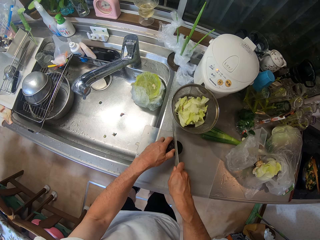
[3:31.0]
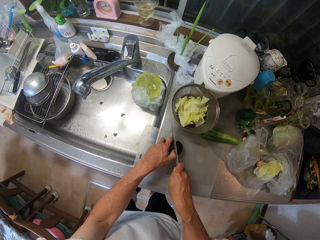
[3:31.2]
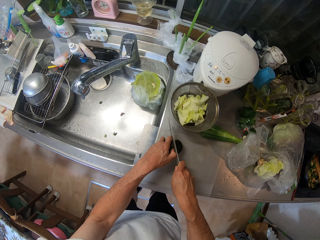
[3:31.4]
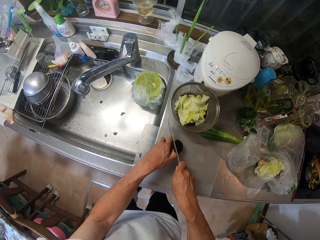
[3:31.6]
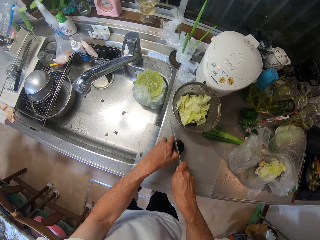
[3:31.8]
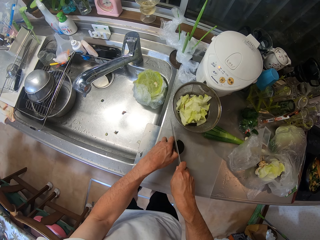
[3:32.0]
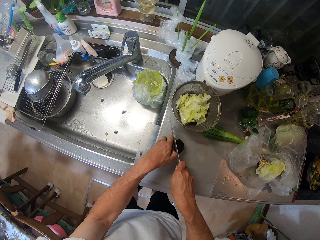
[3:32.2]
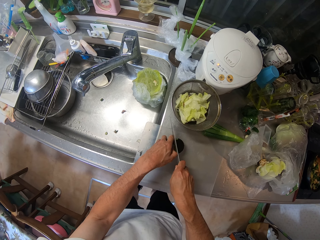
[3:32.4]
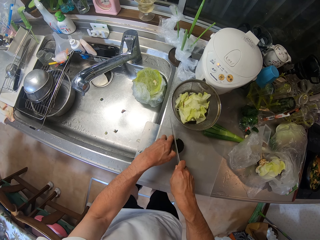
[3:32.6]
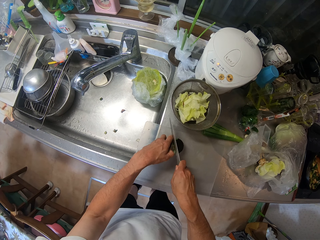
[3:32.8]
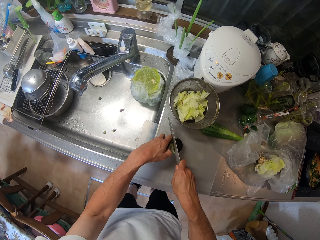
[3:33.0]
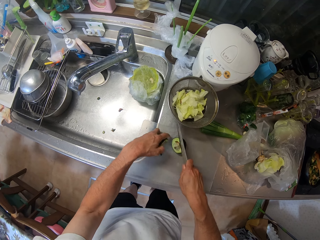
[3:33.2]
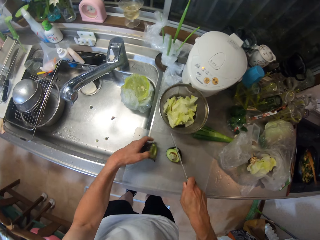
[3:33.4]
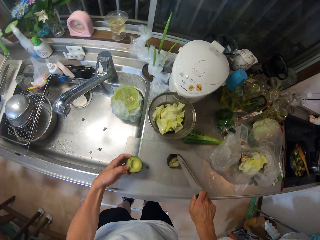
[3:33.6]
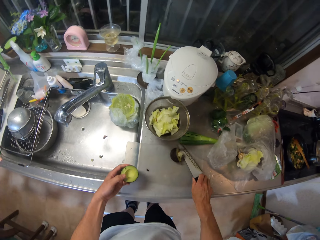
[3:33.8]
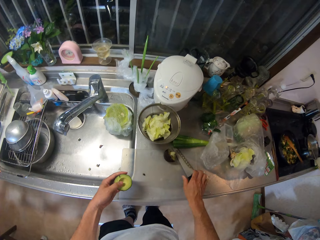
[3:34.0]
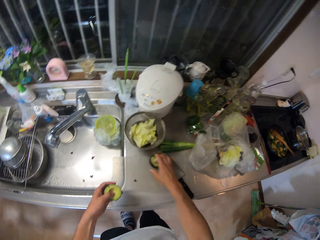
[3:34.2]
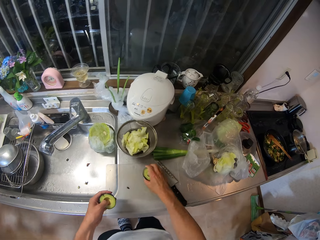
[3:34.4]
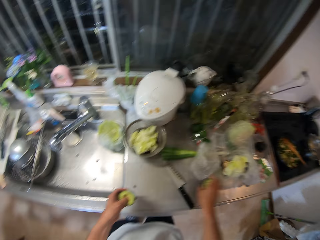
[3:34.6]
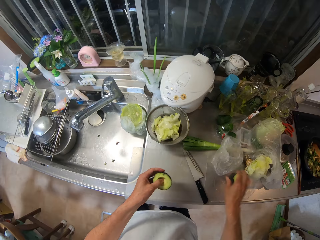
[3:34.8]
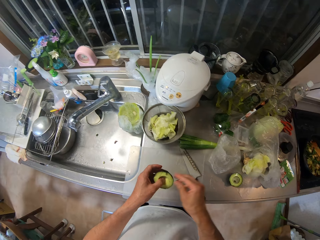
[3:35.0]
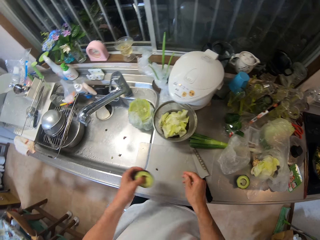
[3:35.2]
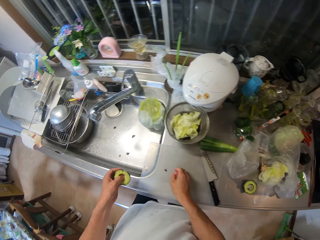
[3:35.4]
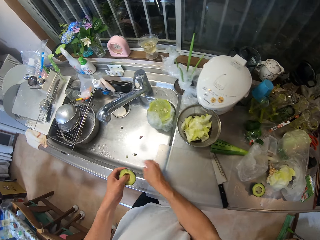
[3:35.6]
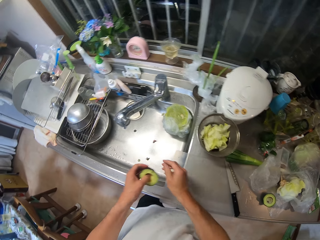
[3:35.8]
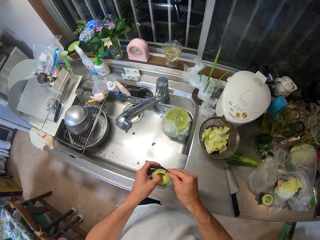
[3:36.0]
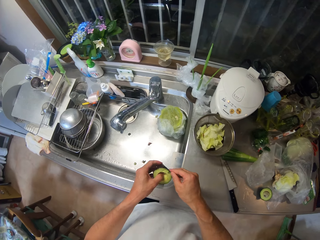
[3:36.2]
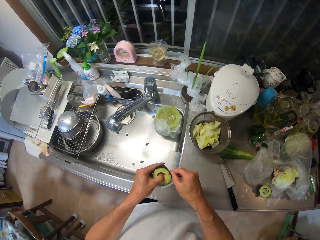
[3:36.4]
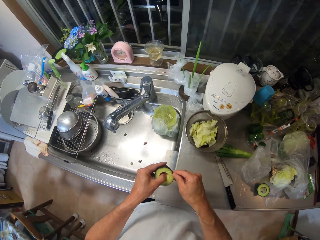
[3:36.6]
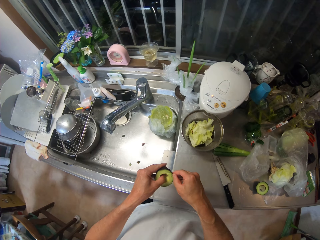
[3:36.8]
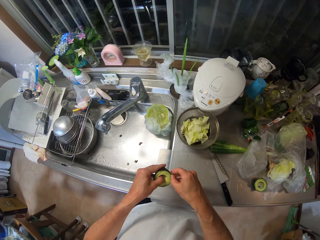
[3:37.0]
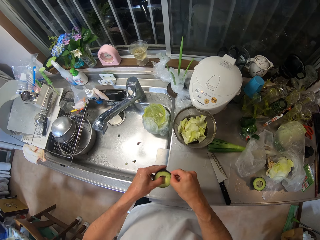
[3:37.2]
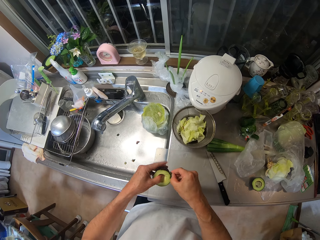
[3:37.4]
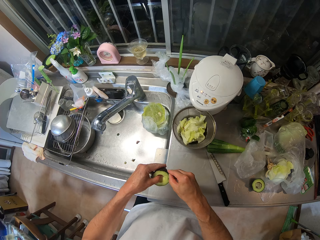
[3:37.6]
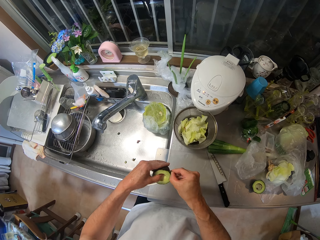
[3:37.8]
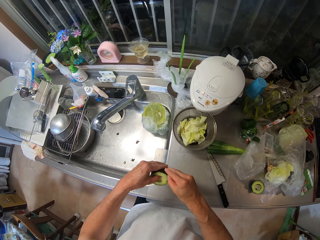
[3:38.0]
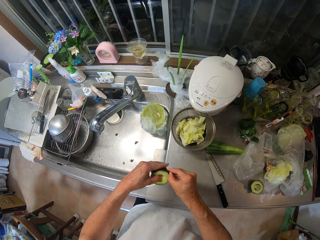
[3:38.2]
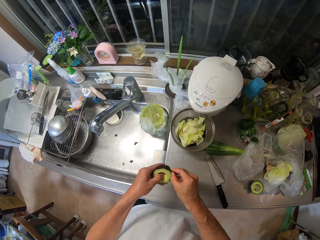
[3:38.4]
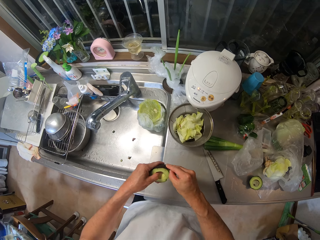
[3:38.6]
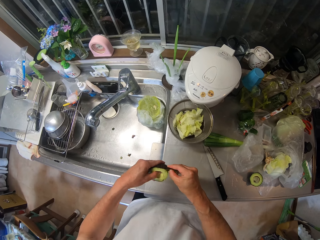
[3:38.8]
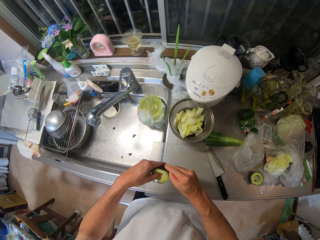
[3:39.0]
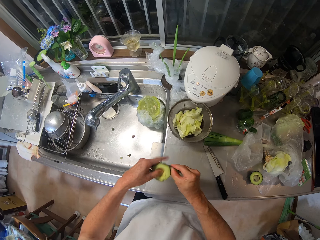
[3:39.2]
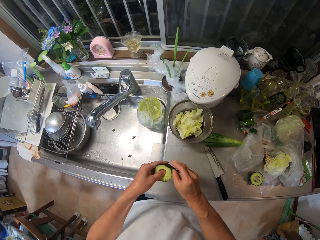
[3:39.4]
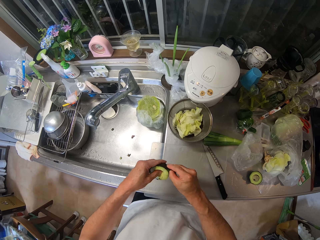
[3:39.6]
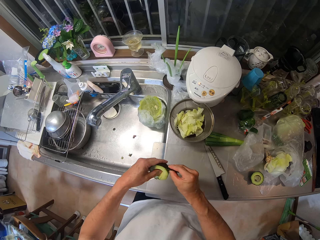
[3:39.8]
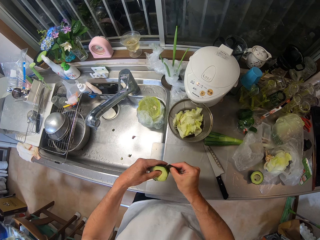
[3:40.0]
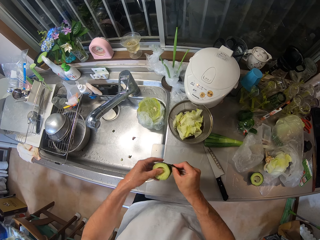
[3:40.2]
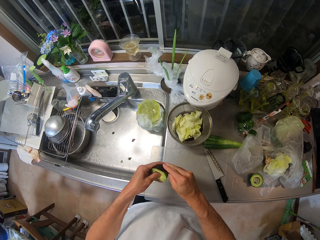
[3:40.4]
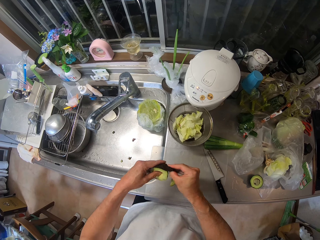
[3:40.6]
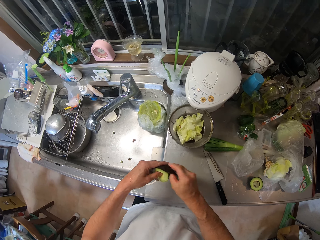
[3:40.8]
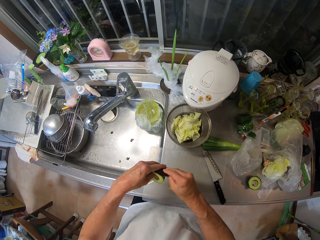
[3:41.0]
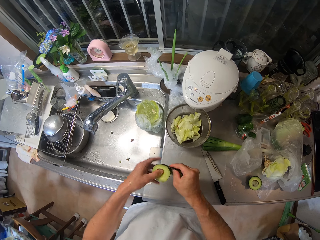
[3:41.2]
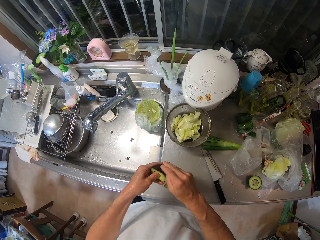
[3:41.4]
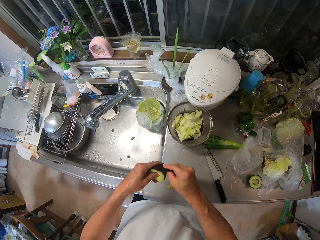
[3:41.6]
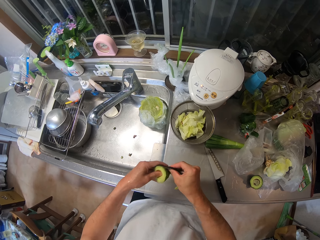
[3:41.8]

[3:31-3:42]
The camera wearer drops the knife in his right hand on the table mat. He moves one half of the avocado pear from the table mat to the kitchen worktop with his right hand. He touches the avocado pear with his right hand. He removes dirt from the table mat into the kitchen sink with his right hand. He removes the skin of the avocado pear.

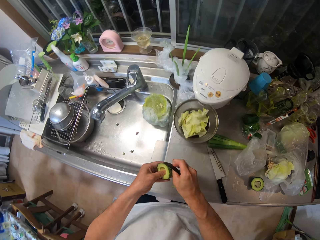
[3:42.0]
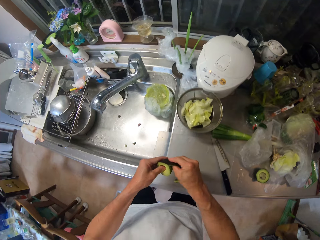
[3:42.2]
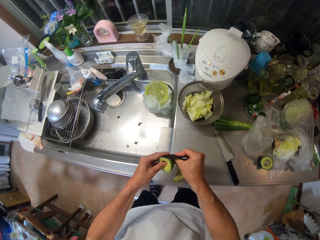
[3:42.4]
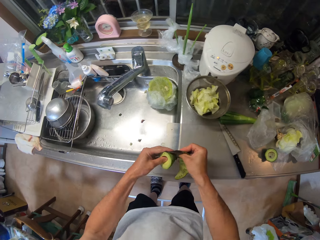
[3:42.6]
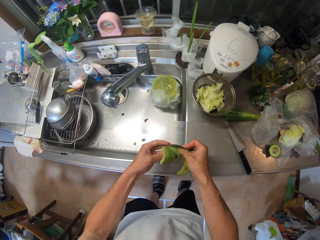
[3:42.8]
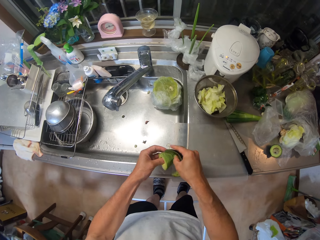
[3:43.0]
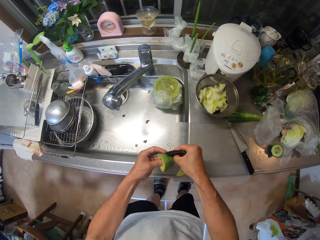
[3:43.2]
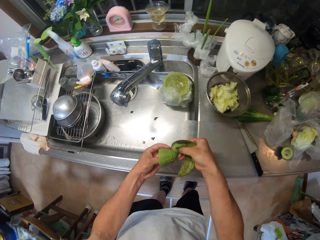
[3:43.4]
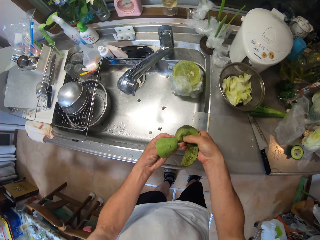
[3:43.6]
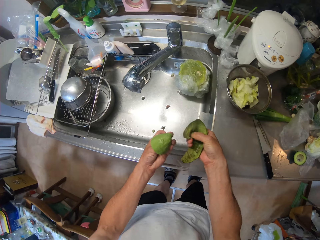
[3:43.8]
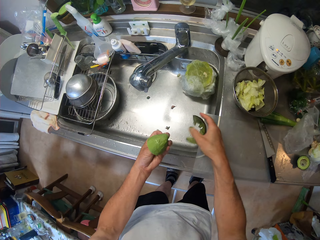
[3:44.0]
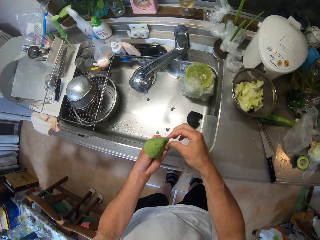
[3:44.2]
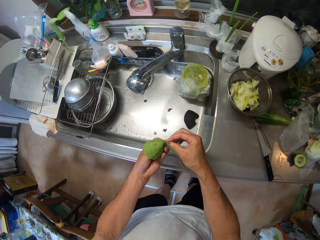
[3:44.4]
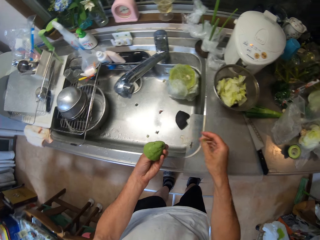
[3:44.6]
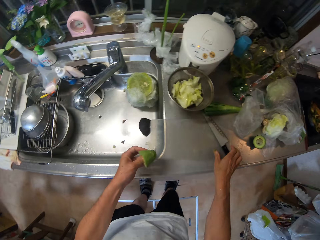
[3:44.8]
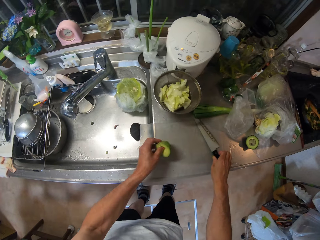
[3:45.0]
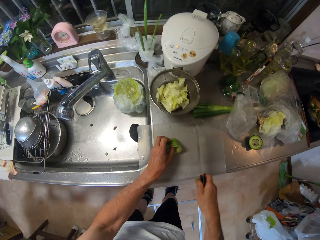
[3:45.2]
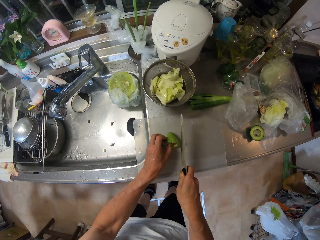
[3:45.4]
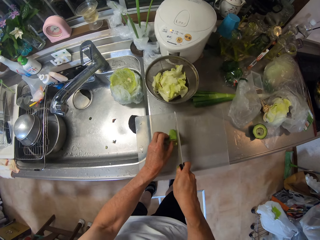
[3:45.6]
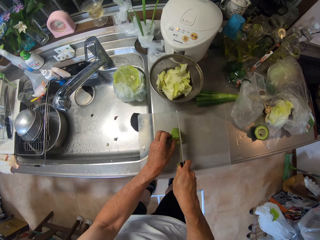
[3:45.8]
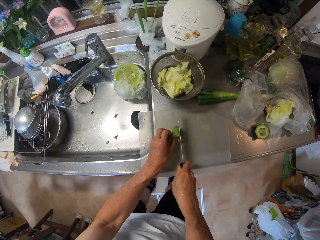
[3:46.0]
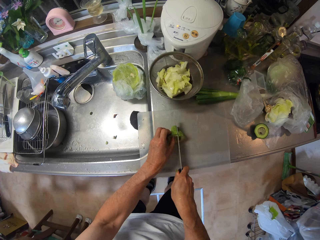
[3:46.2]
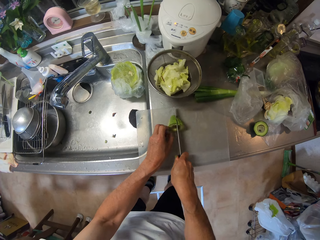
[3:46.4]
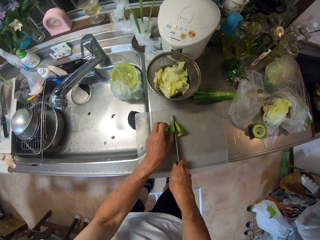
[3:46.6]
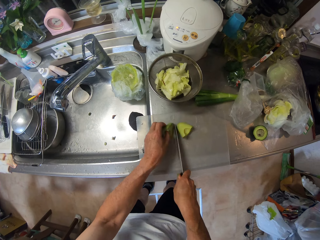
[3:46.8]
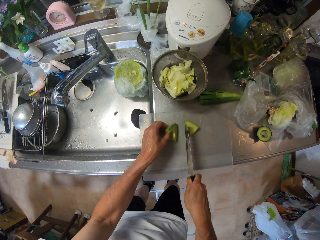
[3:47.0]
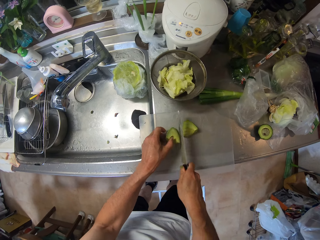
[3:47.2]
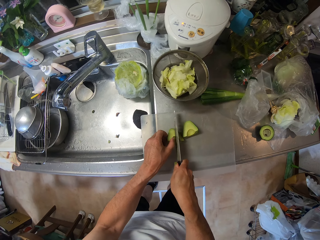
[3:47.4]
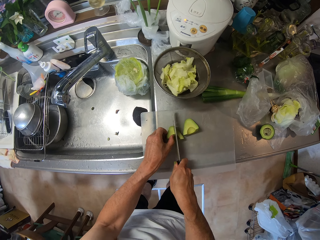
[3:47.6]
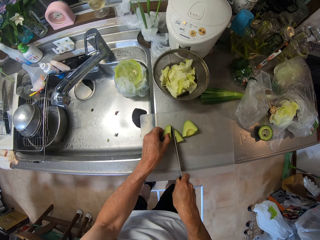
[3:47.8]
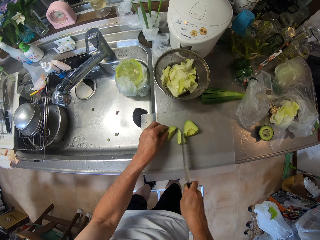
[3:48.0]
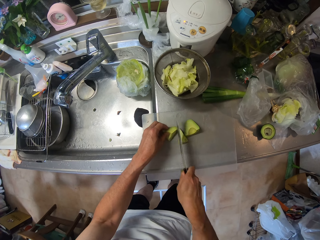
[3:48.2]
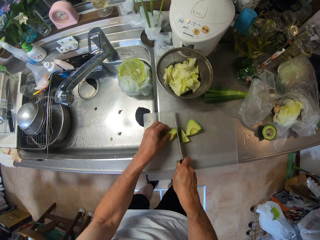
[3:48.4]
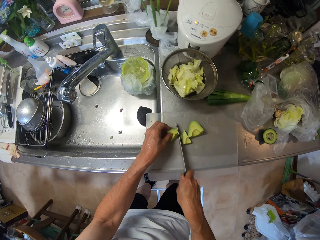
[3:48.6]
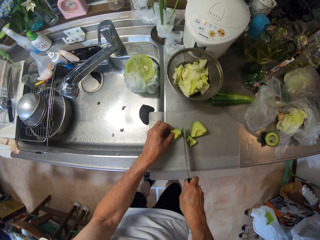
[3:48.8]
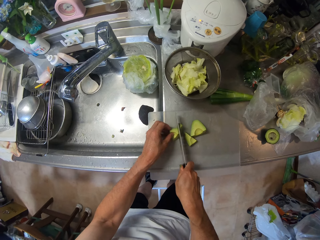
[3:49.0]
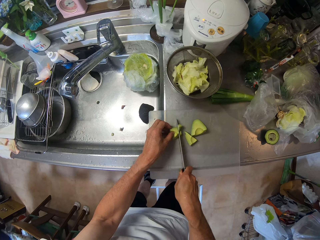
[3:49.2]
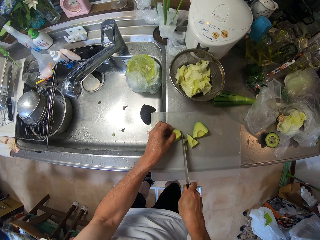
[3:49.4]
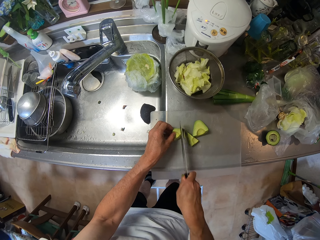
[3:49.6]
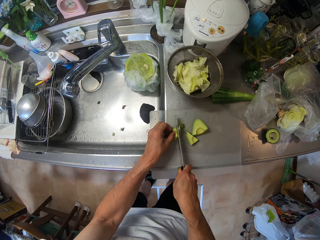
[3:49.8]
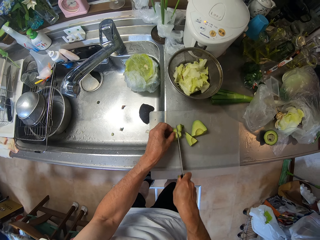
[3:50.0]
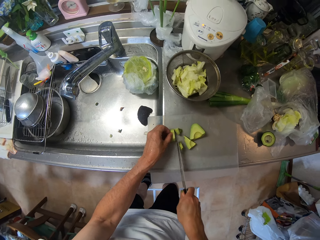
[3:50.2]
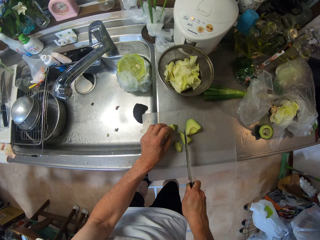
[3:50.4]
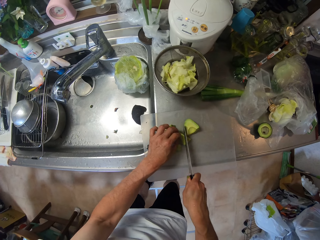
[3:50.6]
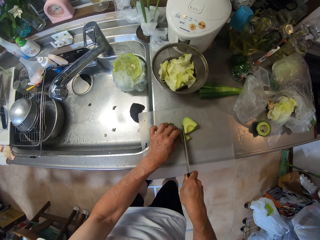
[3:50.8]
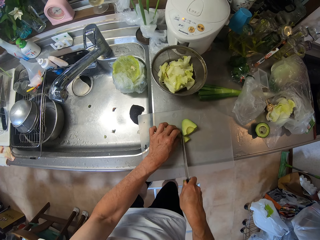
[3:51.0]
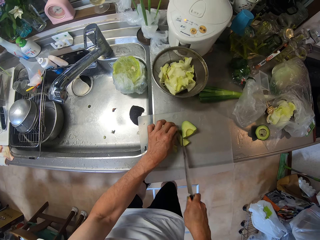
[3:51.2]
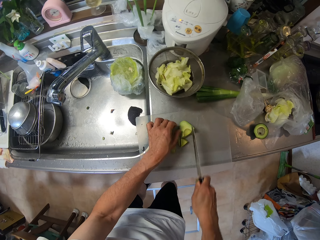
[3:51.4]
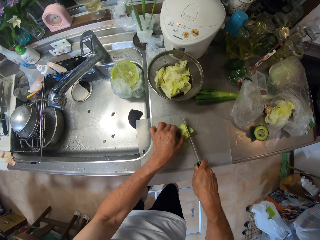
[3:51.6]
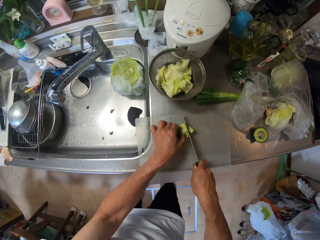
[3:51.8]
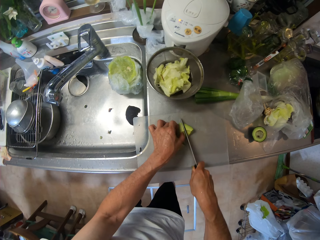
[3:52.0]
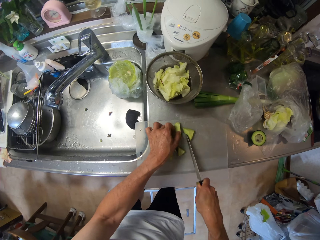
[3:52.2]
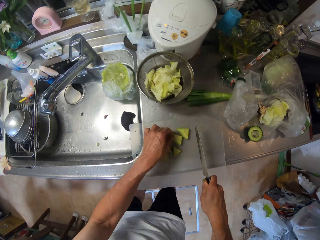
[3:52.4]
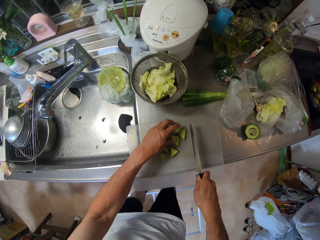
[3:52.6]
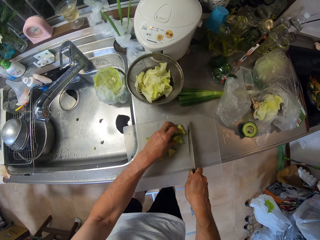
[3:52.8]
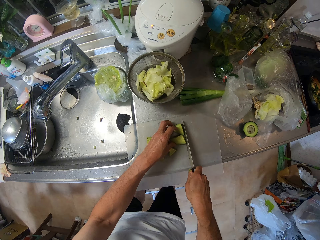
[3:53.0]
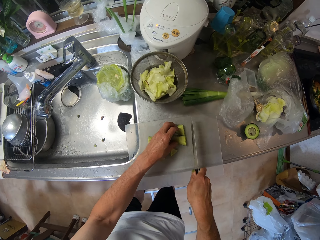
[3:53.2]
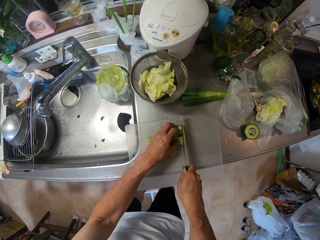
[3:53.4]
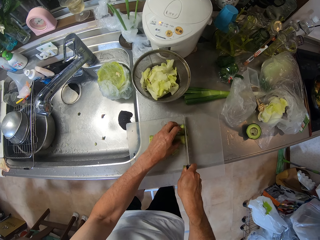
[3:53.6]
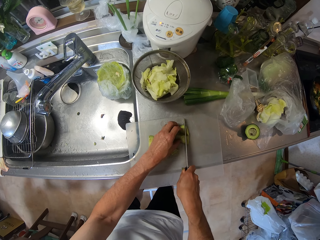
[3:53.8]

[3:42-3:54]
The camera wearer drops the skin of the avocado into the kitchen sink. He picks up the knife with his right hand. He drops the avocado pear on the table mat. He cuts the avocado pear with the knife.
